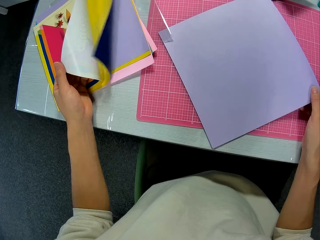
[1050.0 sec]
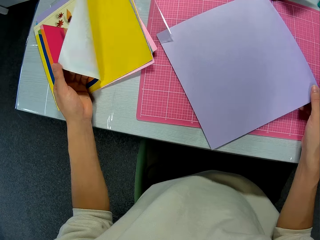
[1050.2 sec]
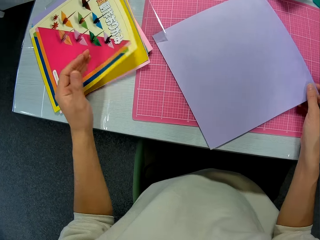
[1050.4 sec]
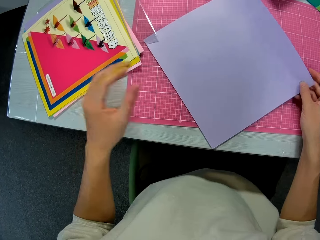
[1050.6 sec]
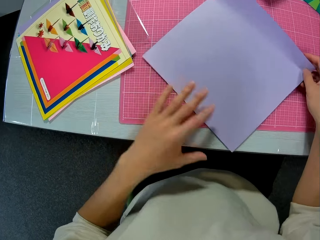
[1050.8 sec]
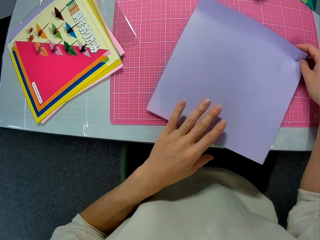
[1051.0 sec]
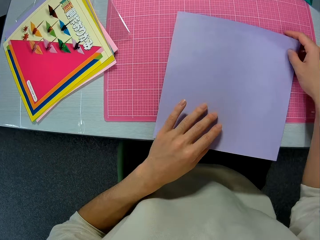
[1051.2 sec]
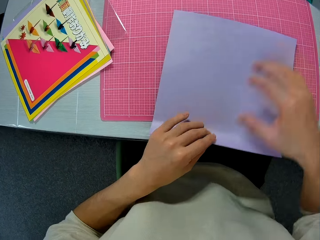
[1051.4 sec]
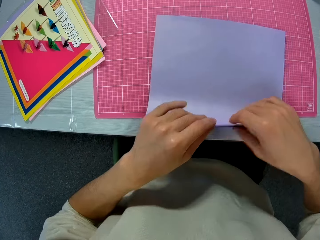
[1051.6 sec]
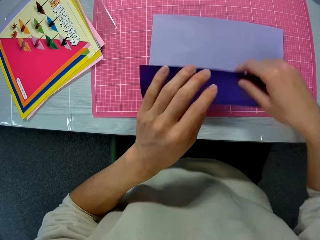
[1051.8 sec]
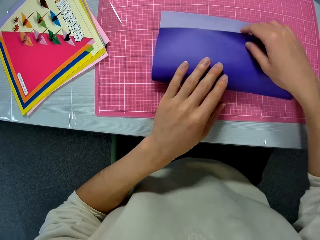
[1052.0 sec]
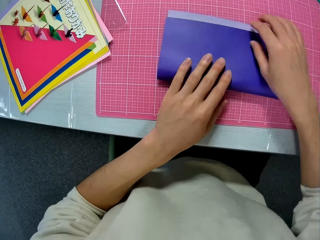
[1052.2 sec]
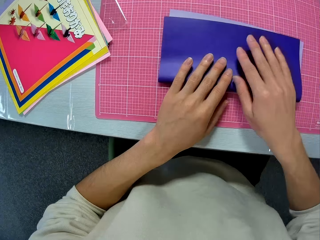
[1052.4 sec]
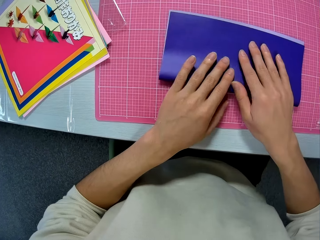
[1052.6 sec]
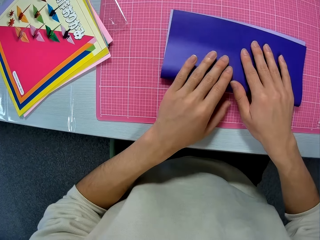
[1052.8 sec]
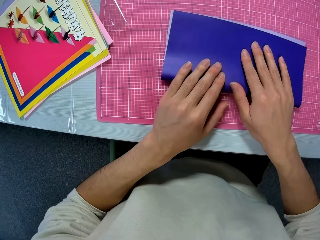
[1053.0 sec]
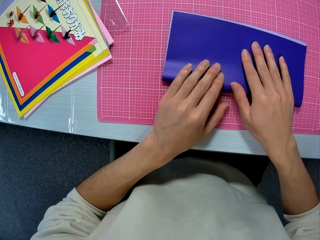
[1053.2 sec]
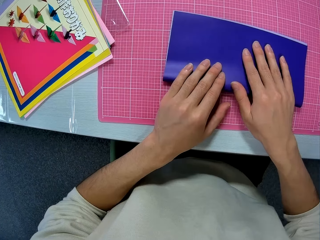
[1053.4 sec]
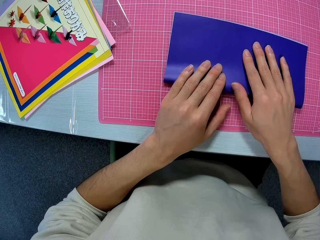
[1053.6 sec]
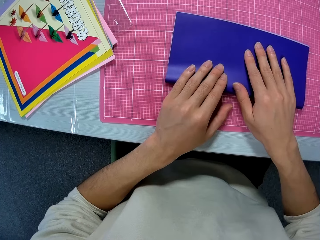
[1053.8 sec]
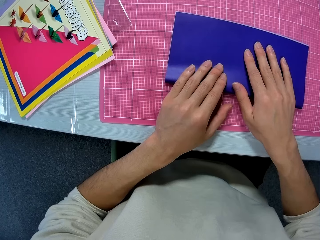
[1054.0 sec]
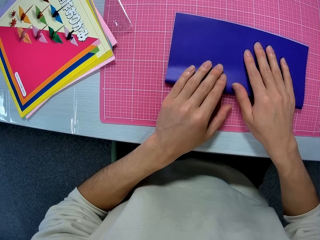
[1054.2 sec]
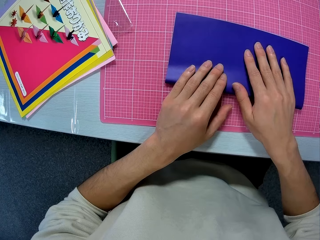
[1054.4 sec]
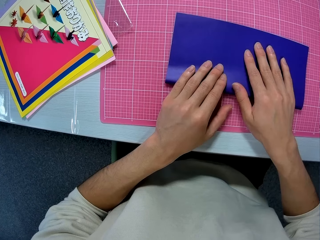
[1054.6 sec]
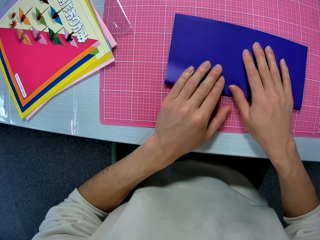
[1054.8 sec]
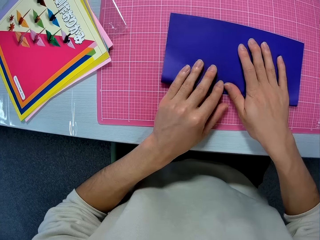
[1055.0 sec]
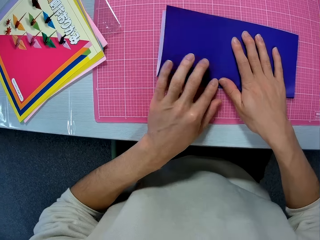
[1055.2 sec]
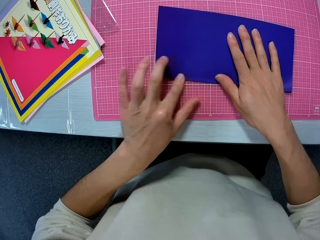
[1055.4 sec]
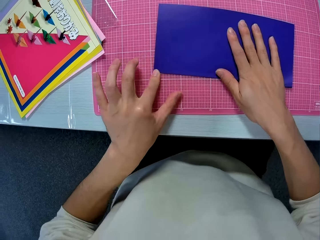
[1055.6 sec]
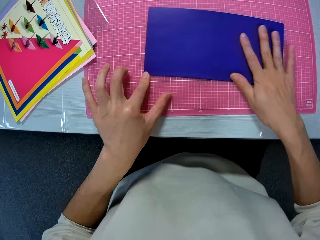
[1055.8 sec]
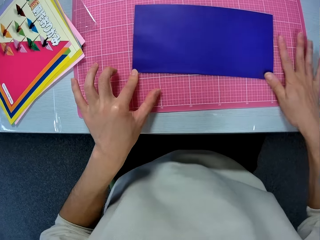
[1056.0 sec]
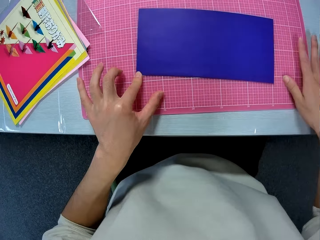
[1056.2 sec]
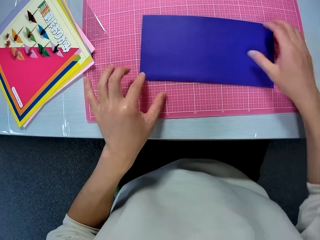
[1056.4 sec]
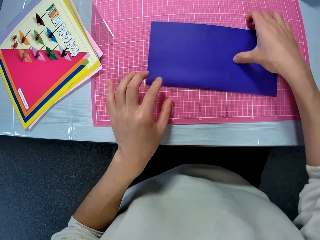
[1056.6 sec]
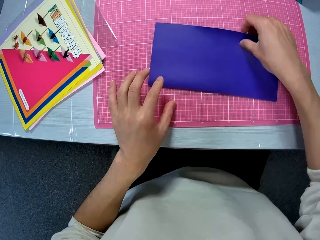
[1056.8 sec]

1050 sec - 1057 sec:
The camera wearer releases the manila paper on the table. He folds the manila paper on the table with his hands.

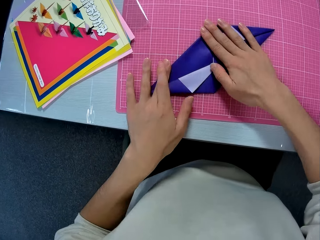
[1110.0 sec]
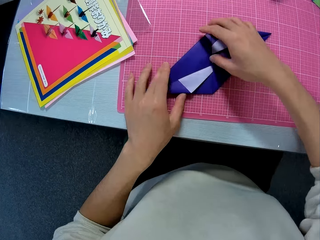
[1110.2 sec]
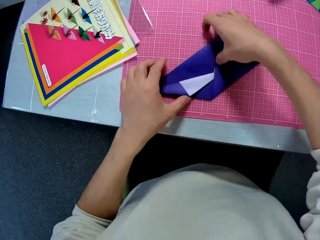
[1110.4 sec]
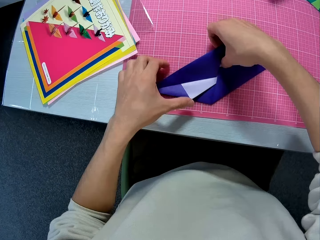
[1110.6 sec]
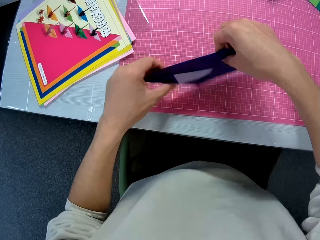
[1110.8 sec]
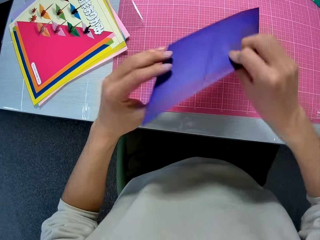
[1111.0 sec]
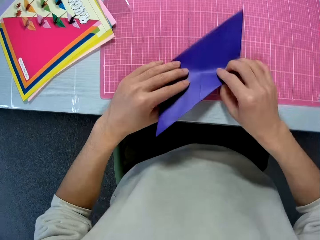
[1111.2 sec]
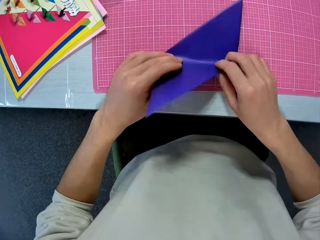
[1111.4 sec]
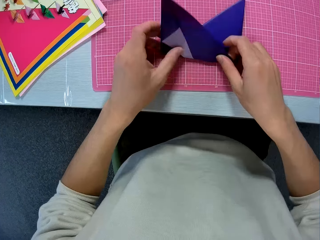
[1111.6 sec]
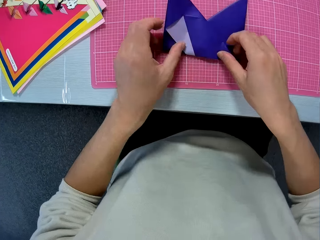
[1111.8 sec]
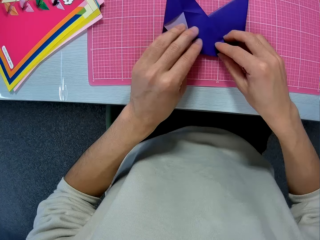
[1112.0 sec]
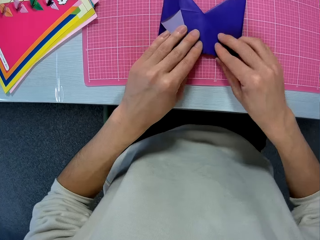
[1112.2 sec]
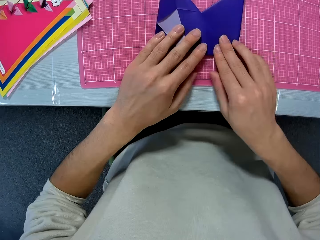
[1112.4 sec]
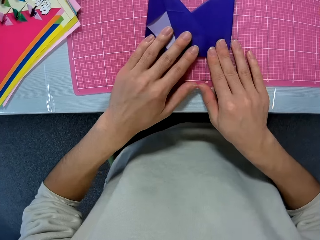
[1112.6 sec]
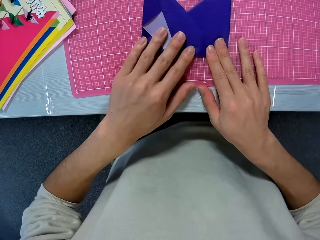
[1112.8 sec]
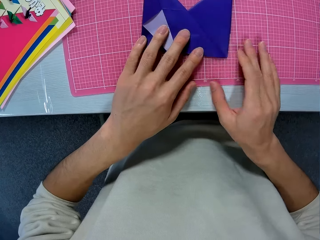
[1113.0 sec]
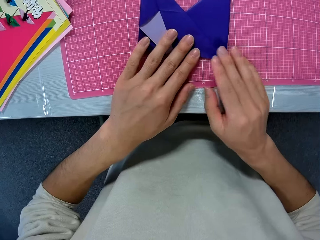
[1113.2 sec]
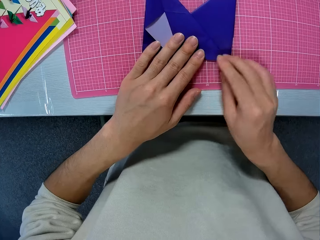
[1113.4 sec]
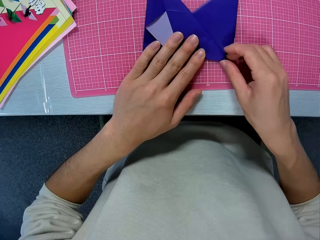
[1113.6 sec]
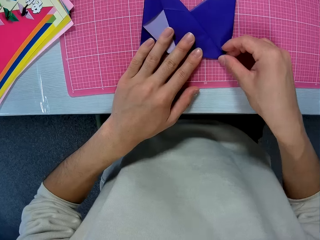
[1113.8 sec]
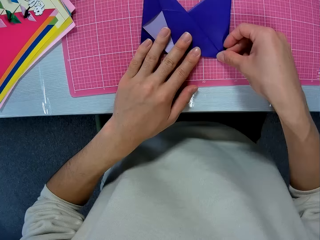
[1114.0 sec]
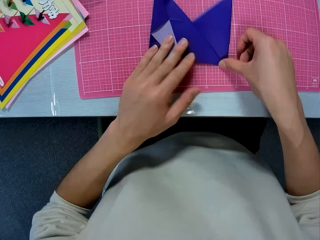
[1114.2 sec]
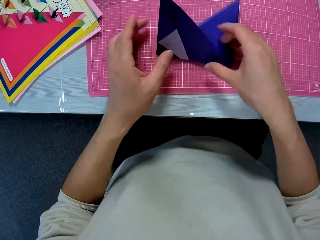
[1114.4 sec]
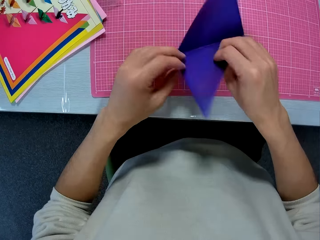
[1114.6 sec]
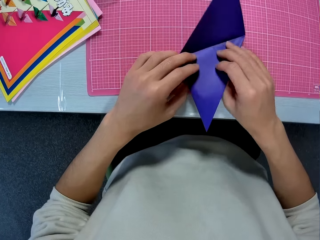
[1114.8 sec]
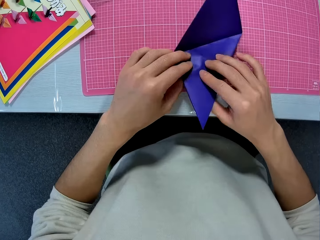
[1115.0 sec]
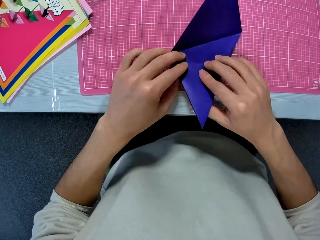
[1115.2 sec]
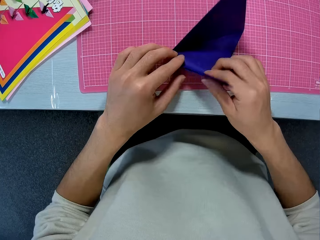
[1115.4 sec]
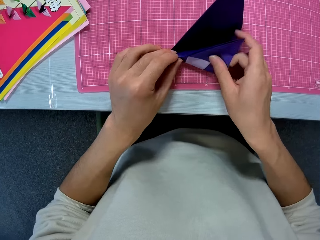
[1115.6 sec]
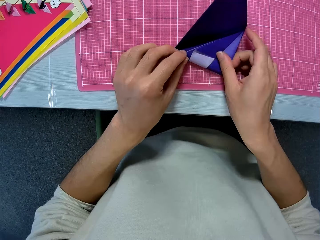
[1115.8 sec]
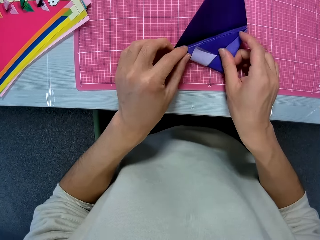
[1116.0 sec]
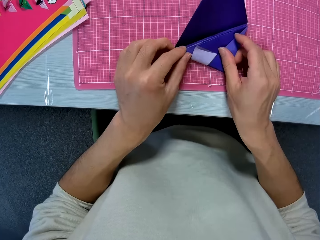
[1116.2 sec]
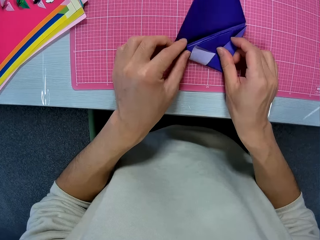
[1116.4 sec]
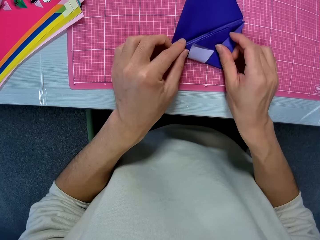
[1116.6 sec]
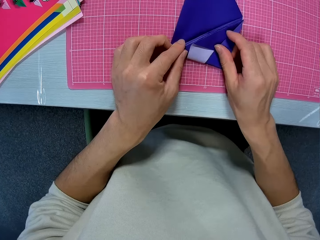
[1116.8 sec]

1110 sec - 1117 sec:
The camera wearer flips the crafting paper. They fold the crafting paper.

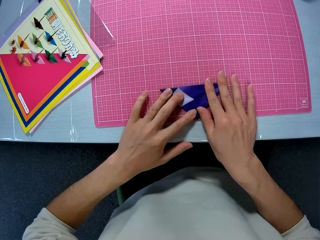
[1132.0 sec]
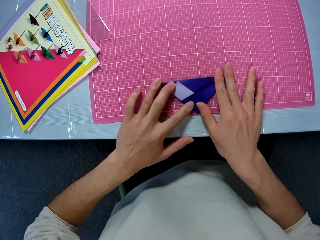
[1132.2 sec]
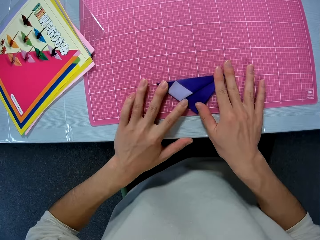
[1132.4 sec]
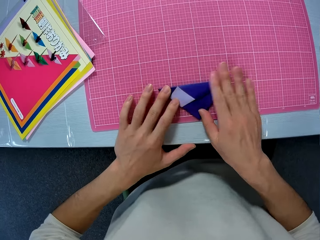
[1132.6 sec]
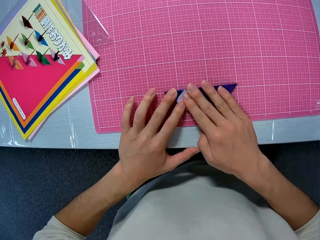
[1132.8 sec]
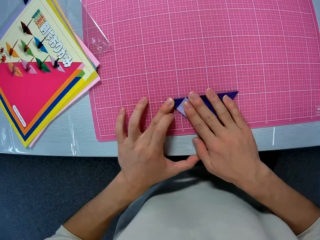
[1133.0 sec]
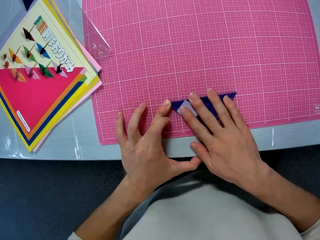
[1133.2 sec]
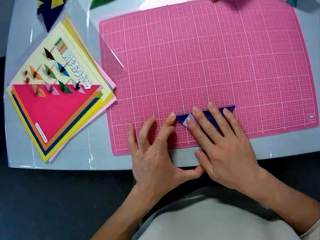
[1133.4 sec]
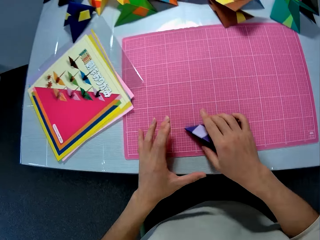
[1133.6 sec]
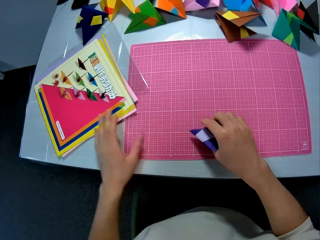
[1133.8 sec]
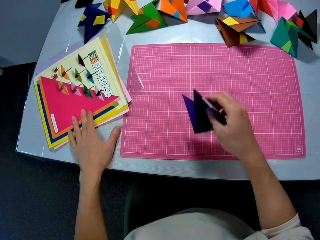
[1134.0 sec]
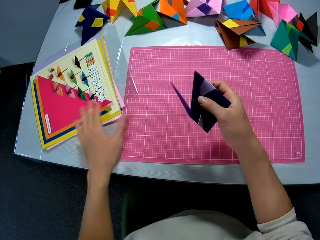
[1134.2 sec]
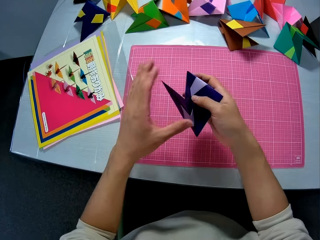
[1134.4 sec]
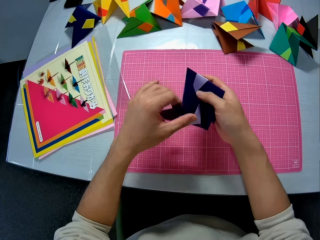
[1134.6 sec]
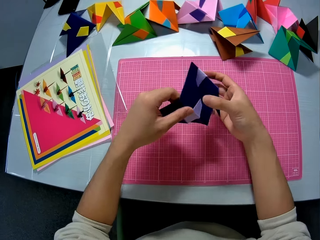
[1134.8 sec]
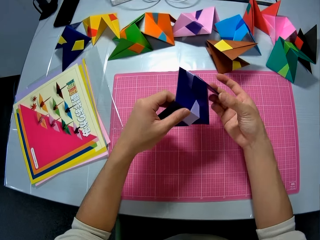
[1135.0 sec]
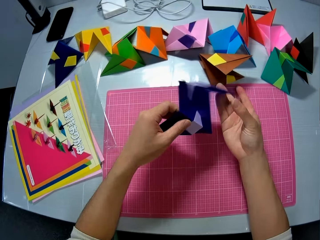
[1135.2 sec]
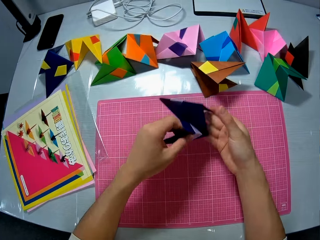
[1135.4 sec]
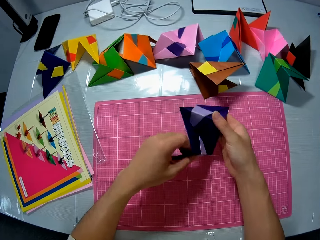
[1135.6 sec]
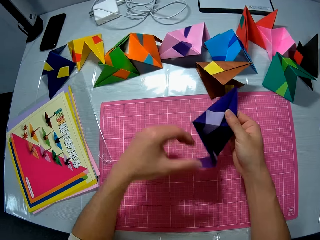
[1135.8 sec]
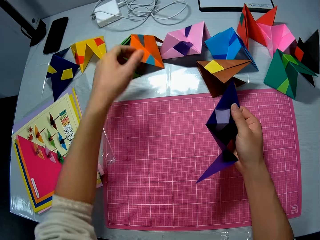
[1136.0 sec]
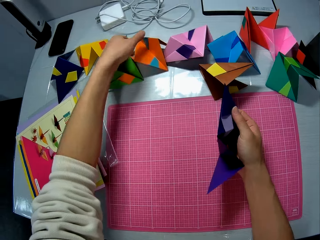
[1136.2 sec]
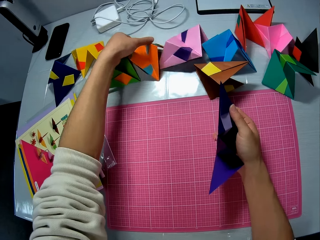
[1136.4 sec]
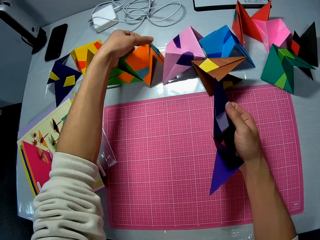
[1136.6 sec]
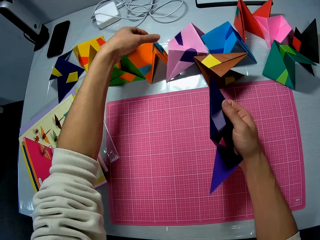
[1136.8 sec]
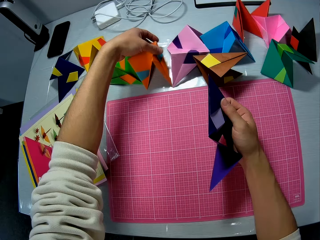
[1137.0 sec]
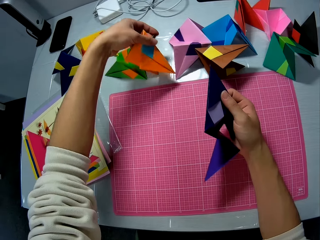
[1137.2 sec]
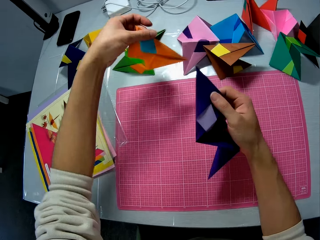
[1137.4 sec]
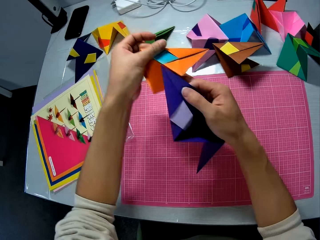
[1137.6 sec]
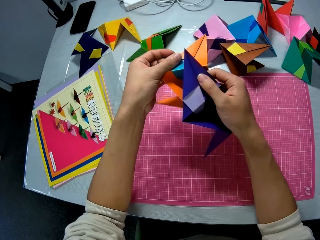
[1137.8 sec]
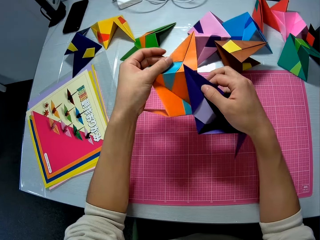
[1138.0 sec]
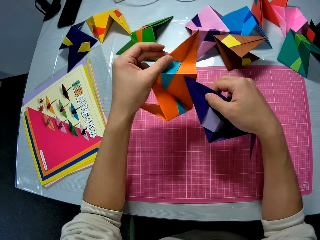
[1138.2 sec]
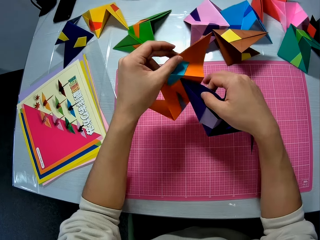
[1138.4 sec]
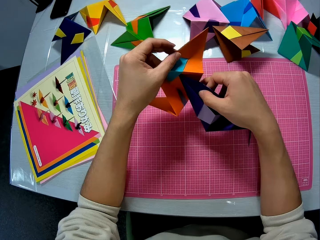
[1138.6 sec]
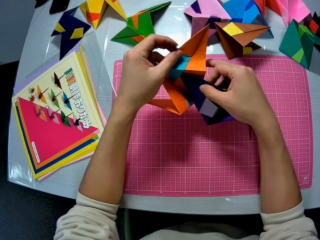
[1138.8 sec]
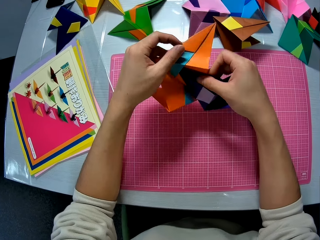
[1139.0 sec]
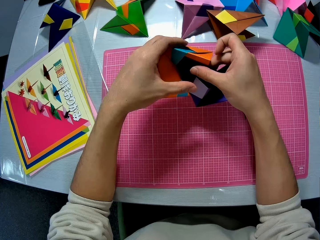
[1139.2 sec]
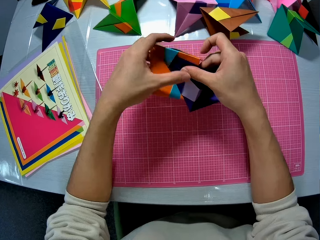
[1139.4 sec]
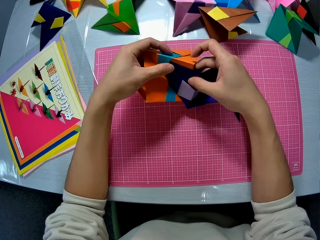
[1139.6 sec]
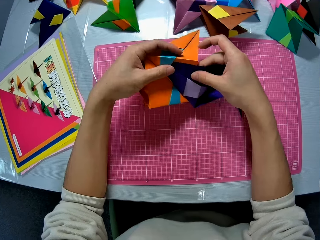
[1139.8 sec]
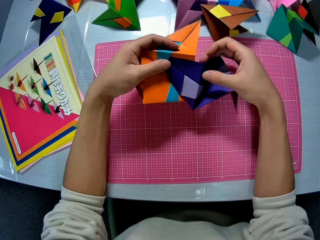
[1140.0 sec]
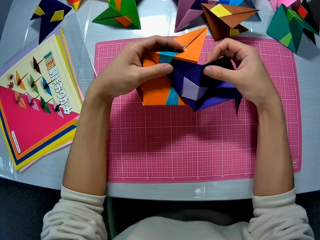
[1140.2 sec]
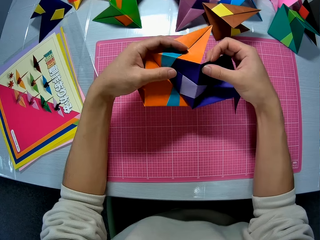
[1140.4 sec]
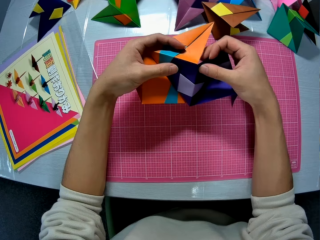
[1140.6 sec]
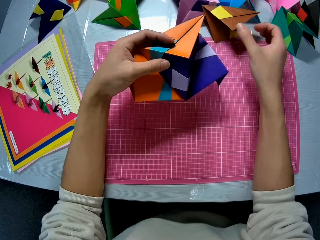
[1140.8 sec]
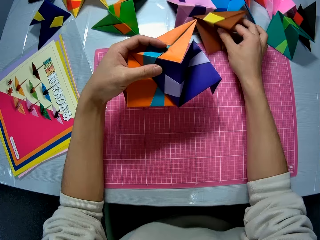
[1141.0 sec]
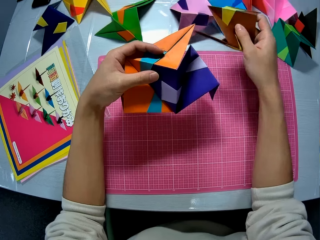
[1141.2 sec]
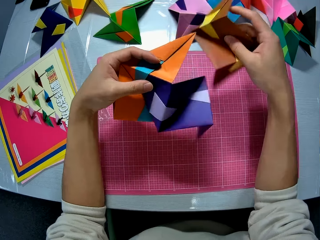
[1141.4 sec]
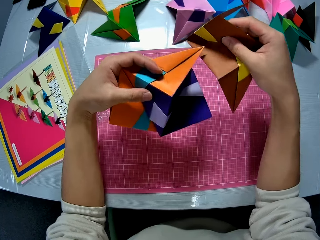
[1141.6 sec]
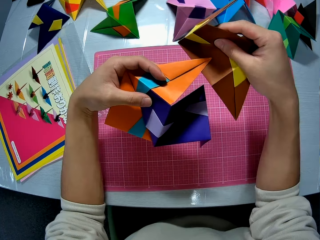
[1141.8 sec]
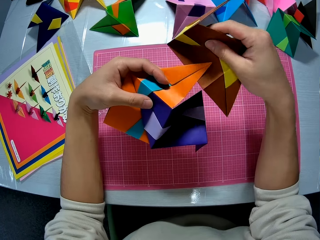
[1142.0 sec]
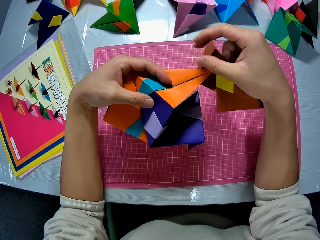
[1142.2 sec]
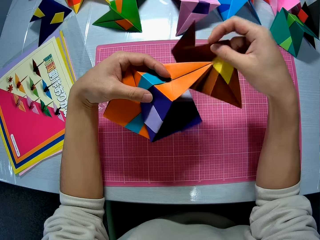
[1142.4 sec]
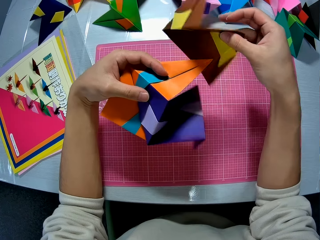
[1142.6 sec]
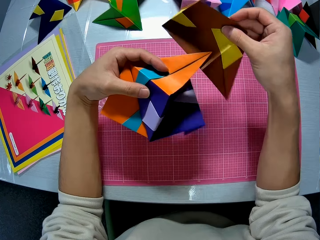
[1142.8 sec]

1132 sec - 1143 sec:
The camera wearer picks the purple crafted paper from the table. They adjust the paper pack on the table. They pick an orange and blue crafted paper from the table. They join the orange and blue crafted paper with the purple crafted paper. They pick a brown and yellow crafted paper from the table.
